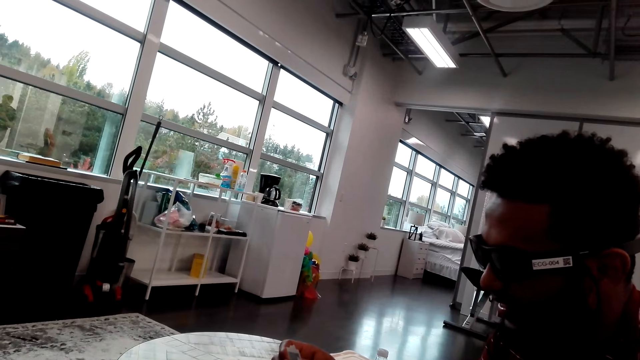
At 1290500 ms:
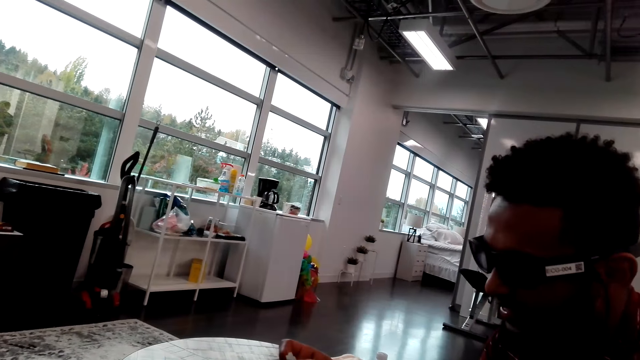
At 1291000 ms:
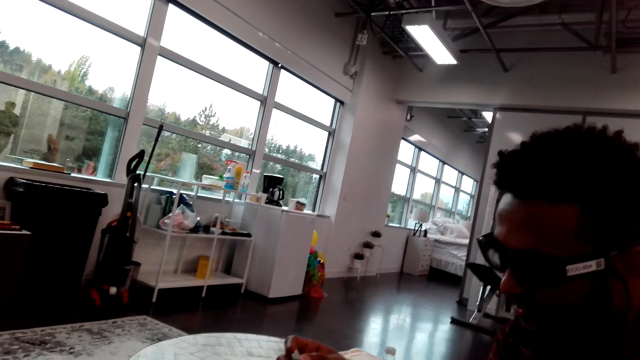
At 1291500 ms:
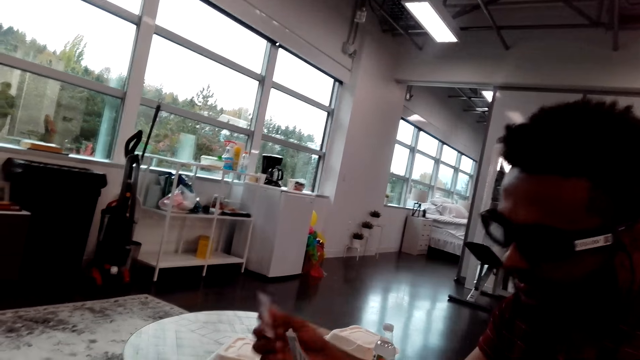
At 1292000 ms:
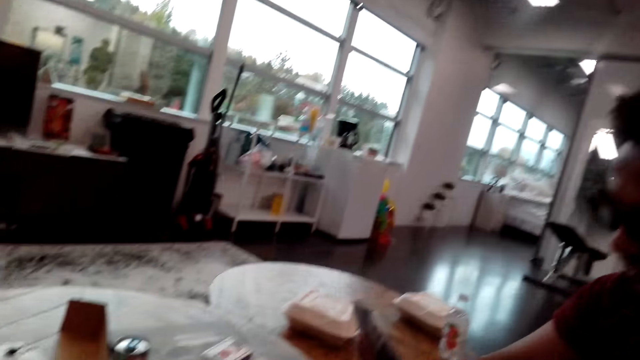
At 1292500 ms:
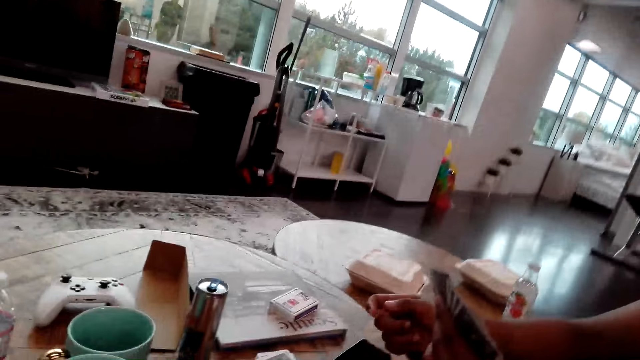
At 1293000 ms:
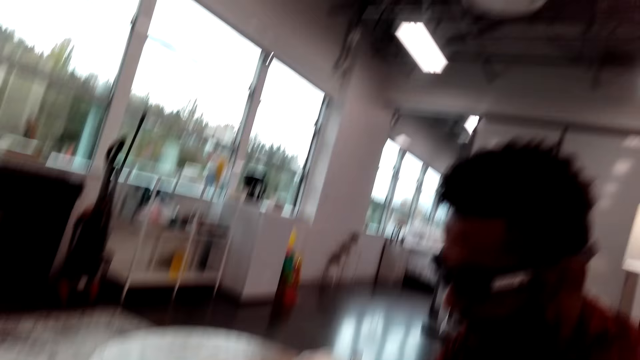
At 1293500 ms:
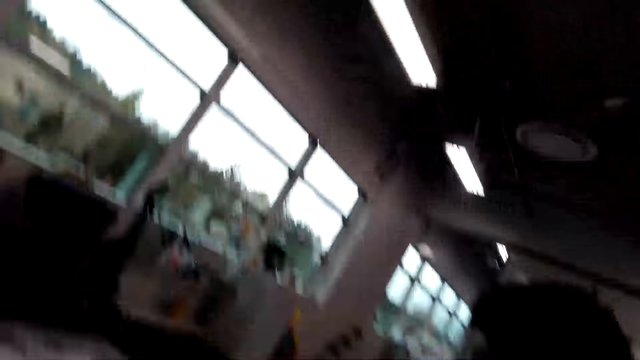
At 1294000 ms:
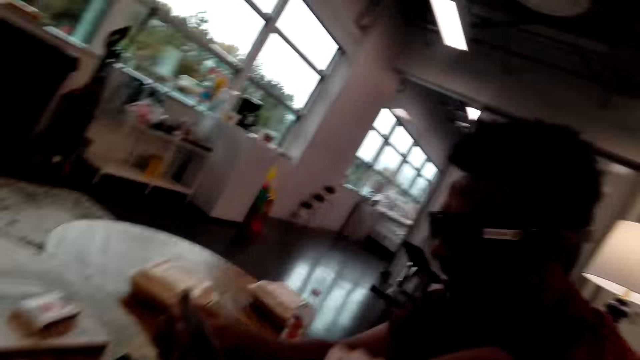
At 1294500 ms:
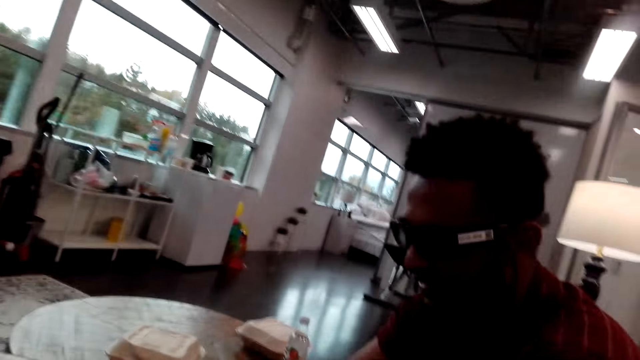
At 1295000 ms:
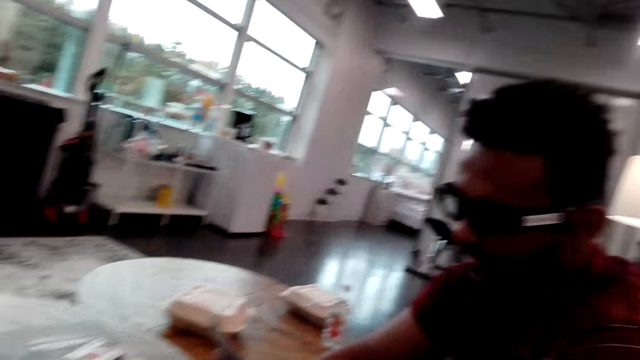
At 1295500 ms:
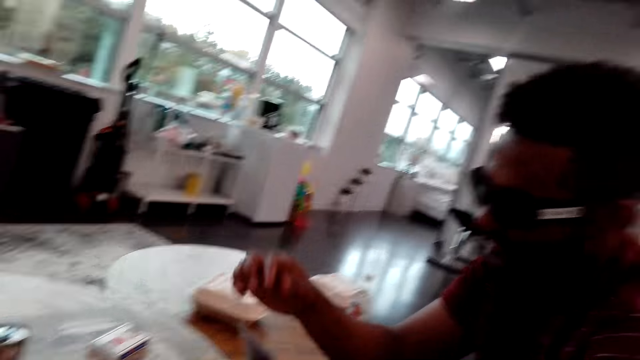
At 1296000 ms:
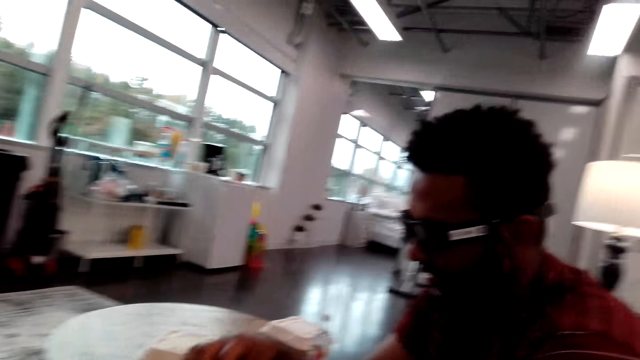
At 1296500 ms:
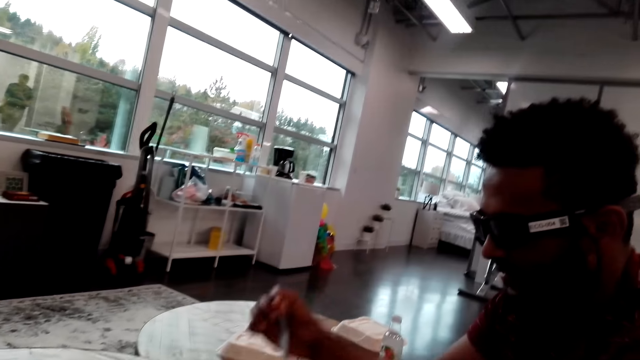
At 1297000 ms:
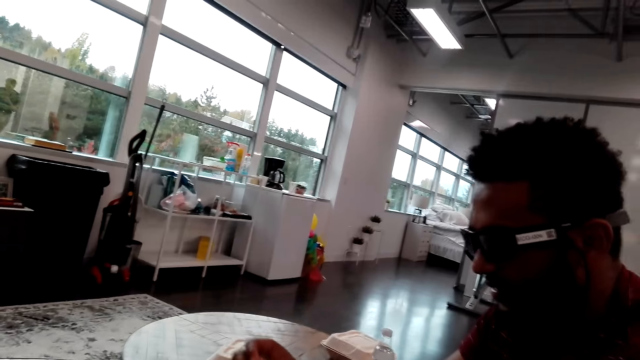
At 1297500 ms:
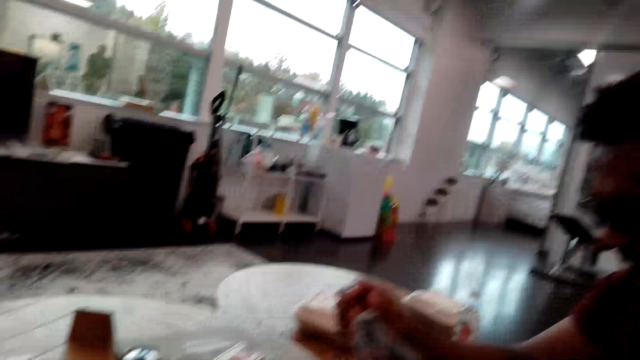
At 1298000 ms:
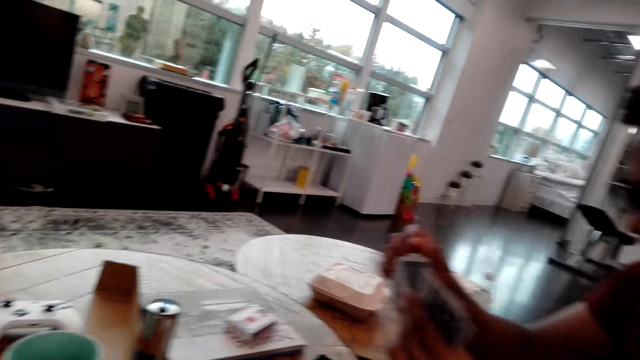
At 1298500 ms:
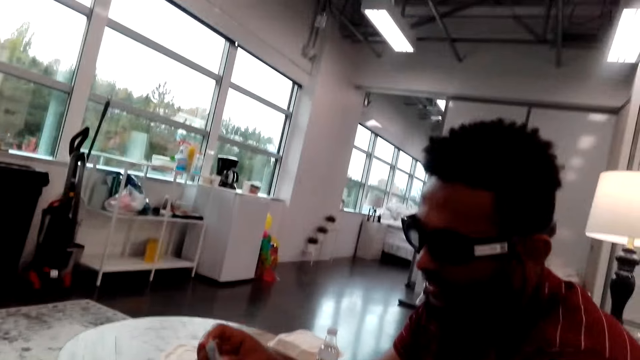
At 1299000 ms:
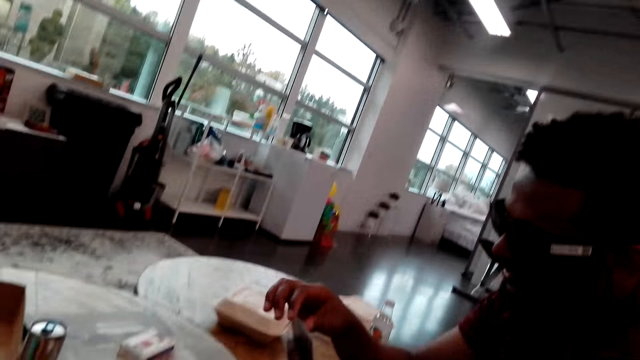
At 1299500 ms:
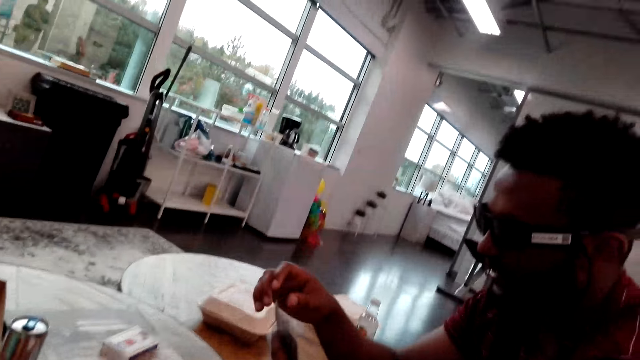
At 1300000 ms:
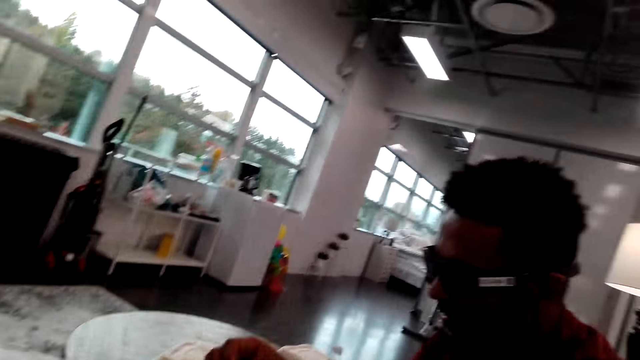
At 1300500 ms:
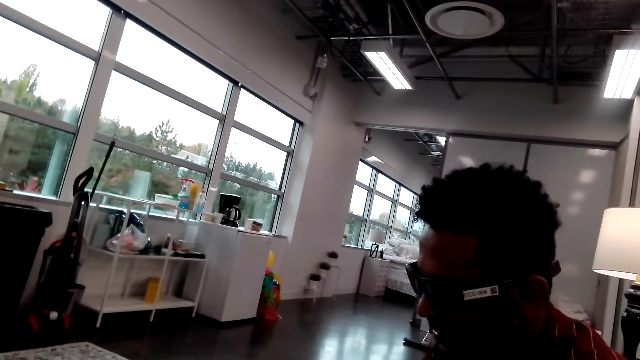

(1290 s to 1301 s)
The man plays a card. The camera wearer talks to the man. The man reshuffles cards.

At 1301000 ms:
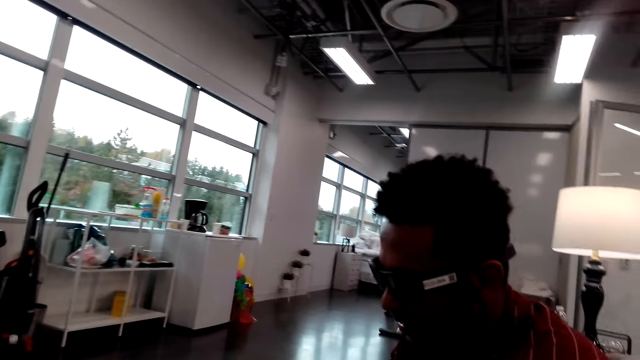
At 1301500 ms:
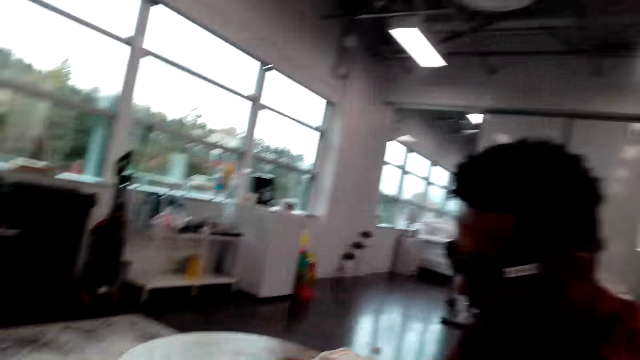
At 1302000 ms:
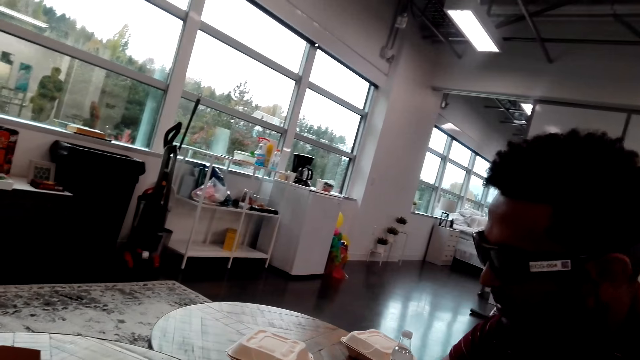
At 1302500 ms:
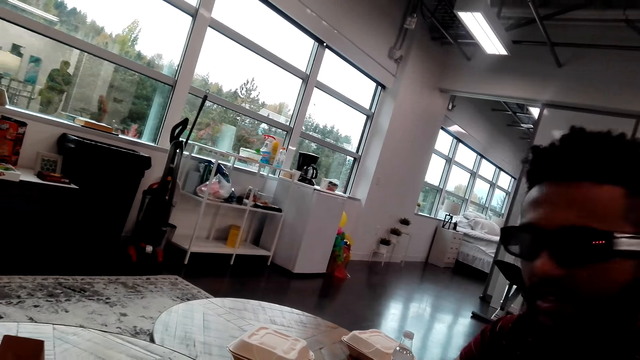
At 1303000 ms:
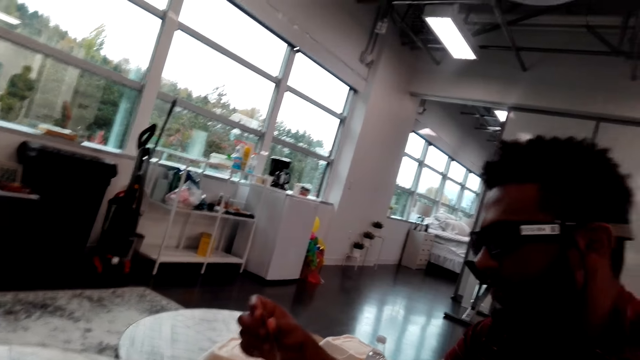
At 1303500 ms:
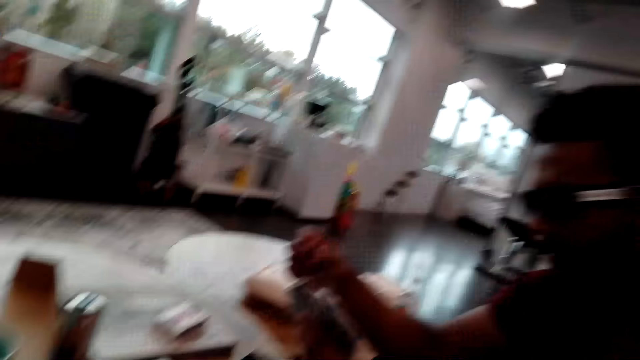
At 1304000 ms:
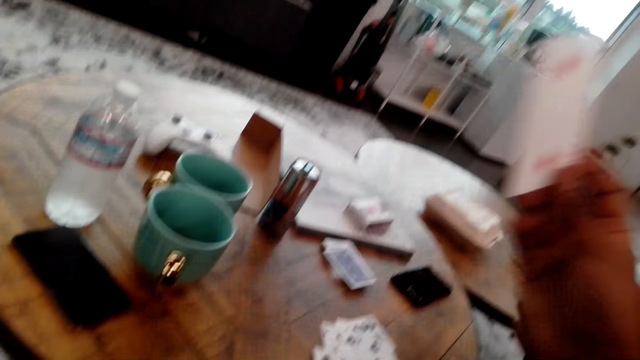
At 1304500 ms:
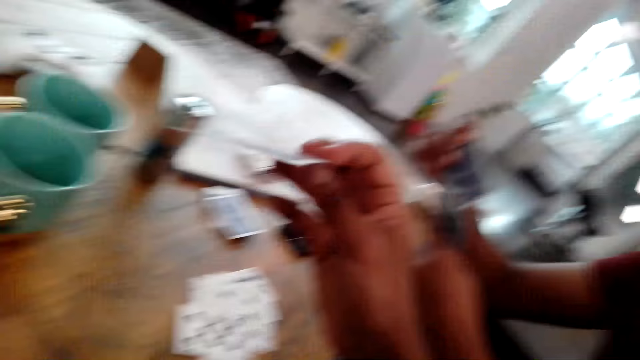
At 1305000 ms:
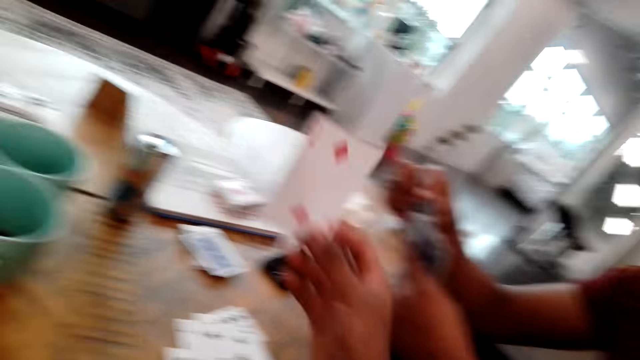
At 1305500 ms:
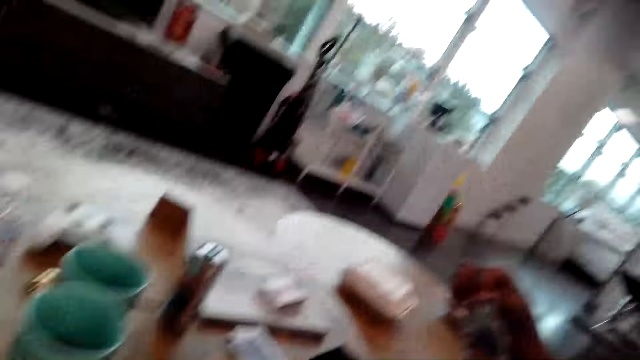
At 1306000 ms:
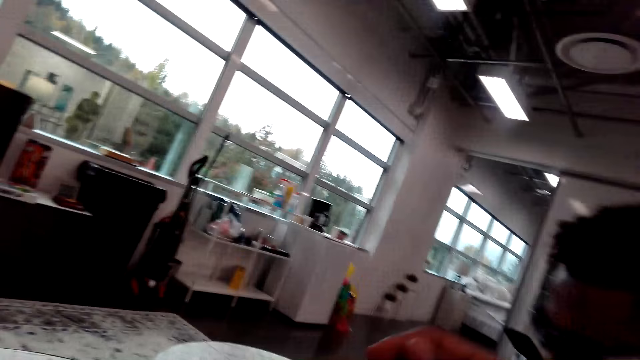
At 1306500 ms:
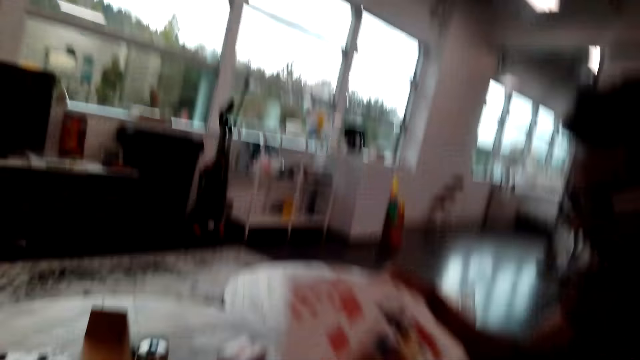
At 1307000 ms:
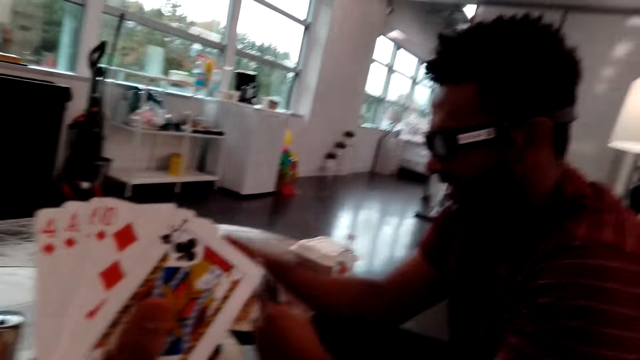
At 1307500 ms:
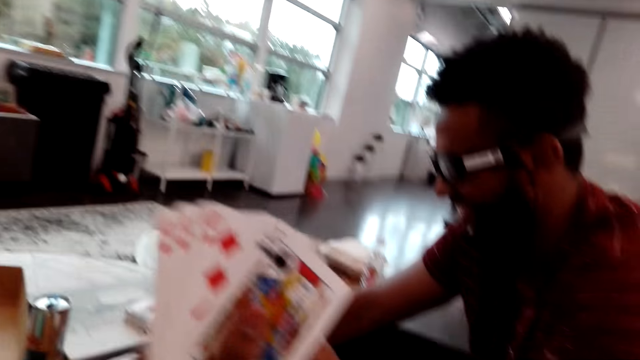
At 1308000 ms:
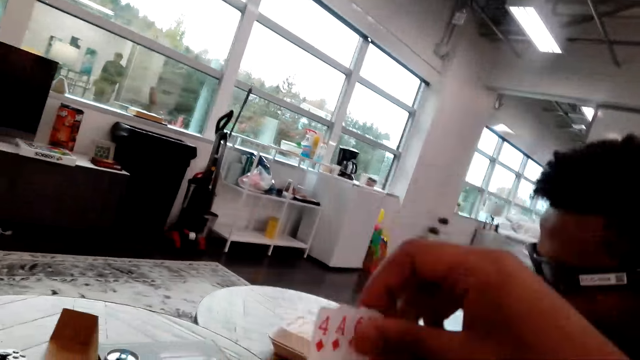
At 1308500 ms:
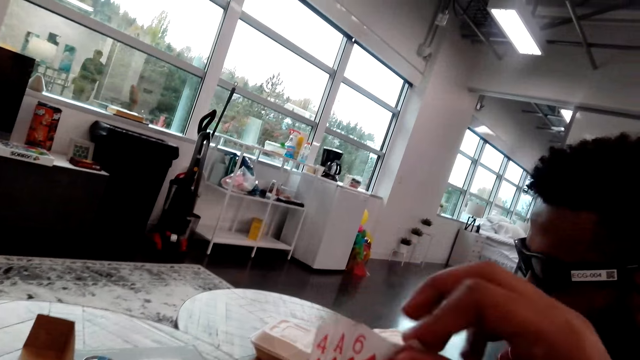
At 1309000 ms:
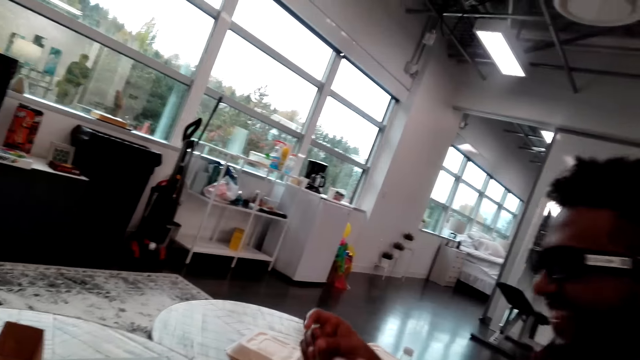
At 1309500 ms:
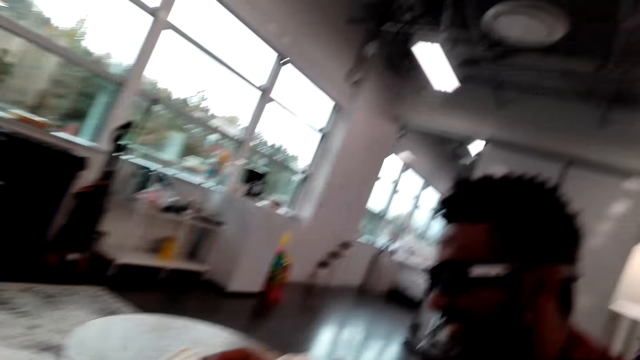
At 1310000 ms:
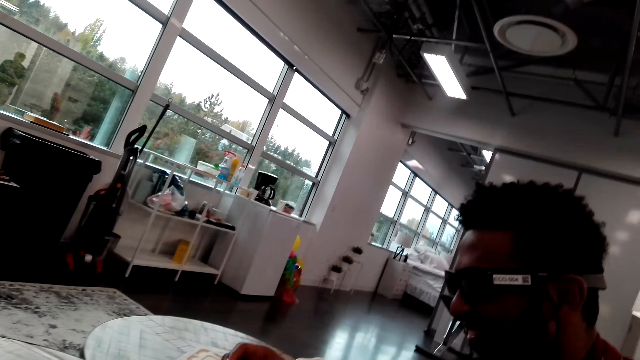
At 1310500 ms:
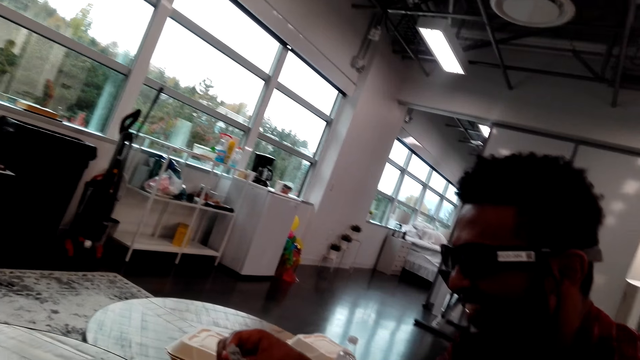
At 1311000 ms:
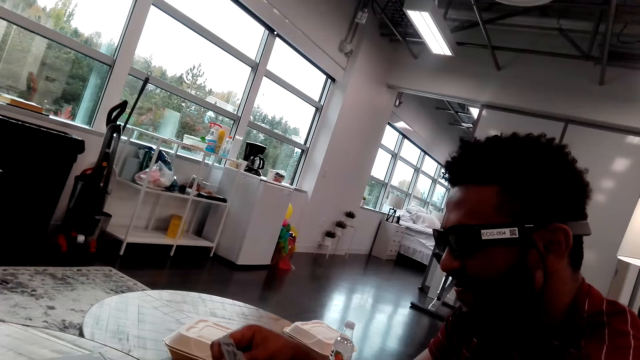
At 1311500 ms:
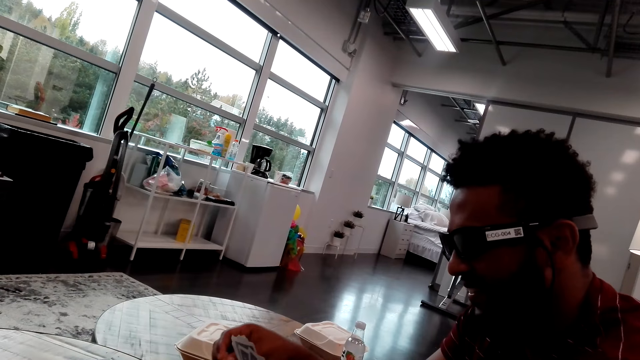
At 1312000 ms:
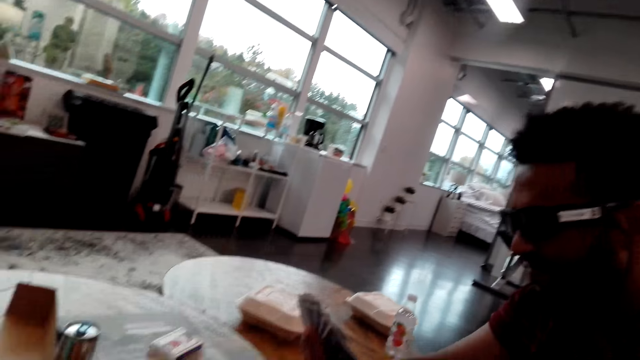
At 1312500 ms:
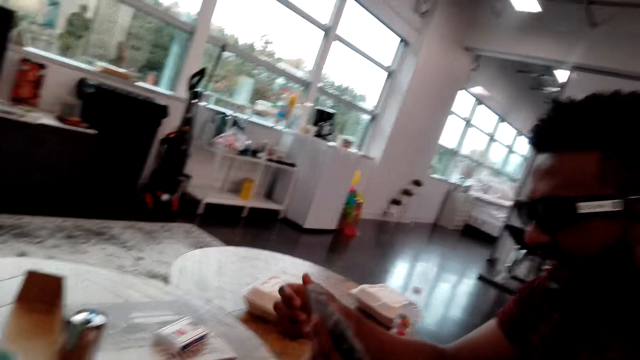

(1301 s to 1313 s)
The man picks up a card and talks to the camera wearer. The camera wearer moves their hand, looks at a card, and touches the playing cards. The man puts the card between other cards. The camera wearer plays a card and looks at the cards. The man plays cards. The camera wearer picks up a card. The man spreads the cards.
